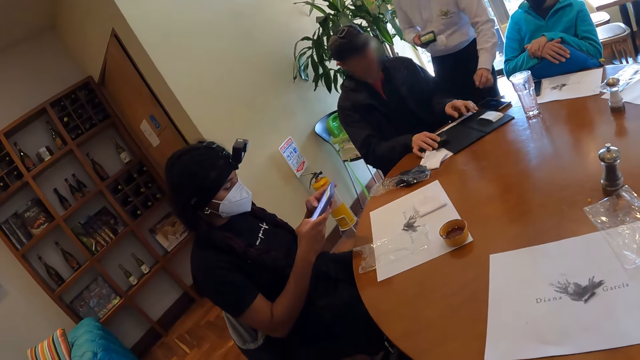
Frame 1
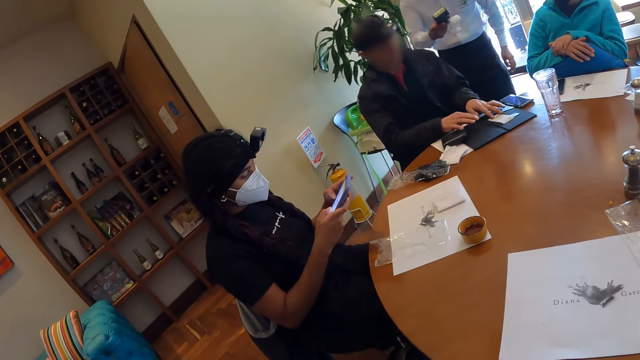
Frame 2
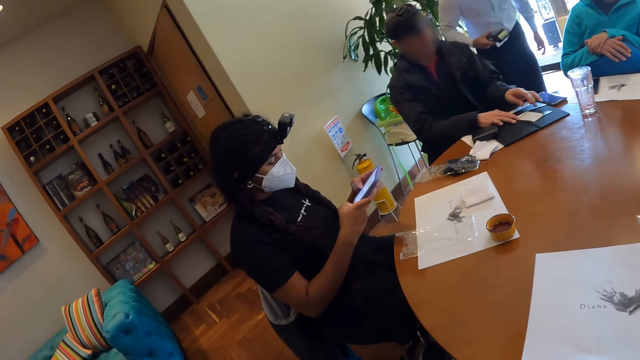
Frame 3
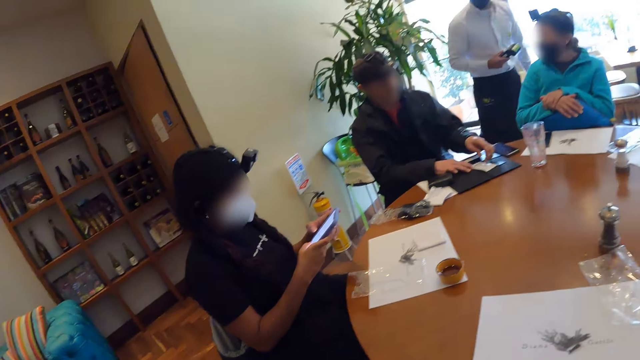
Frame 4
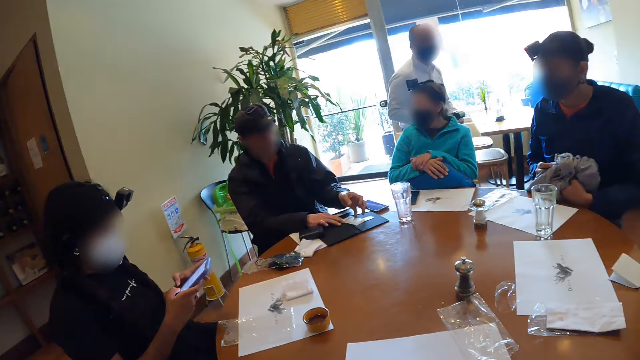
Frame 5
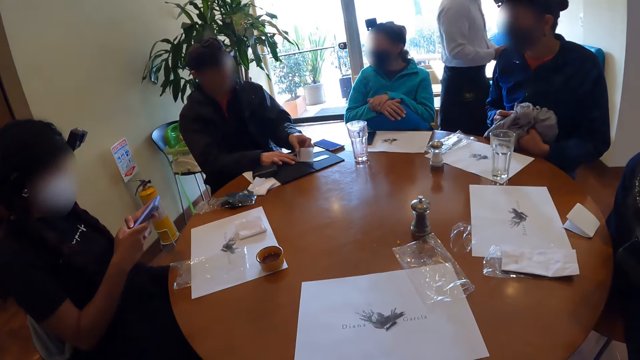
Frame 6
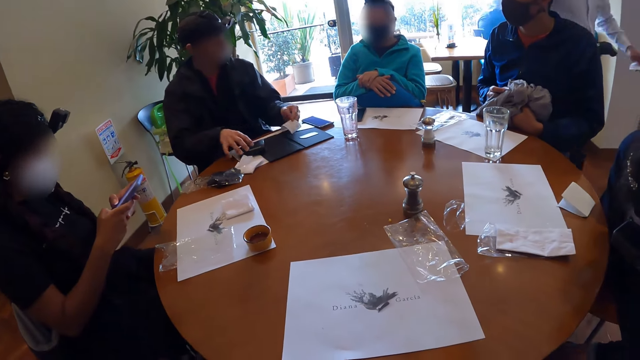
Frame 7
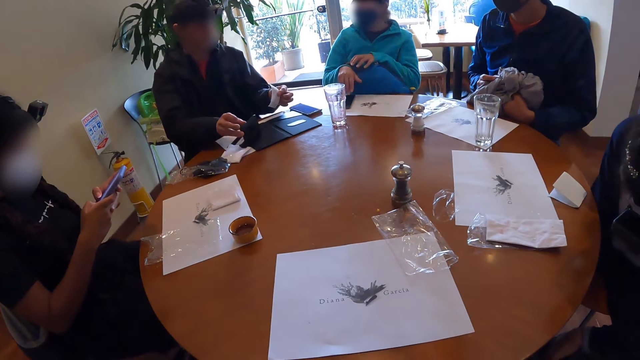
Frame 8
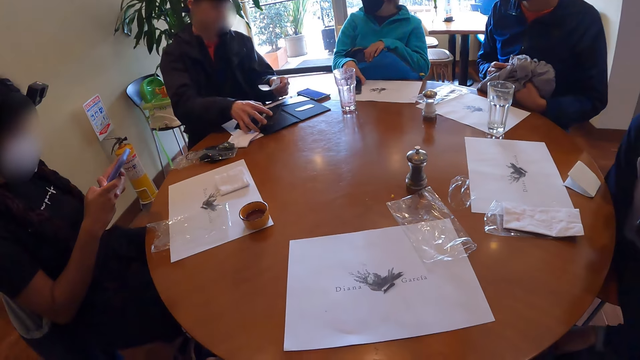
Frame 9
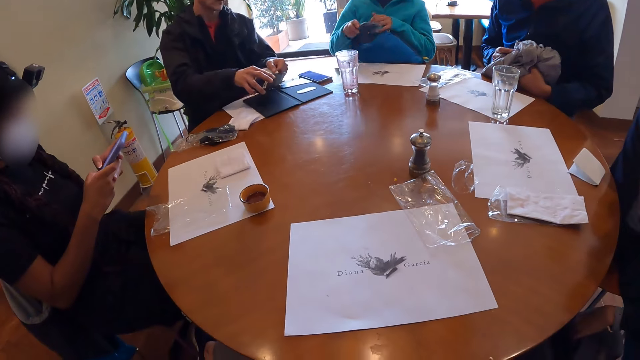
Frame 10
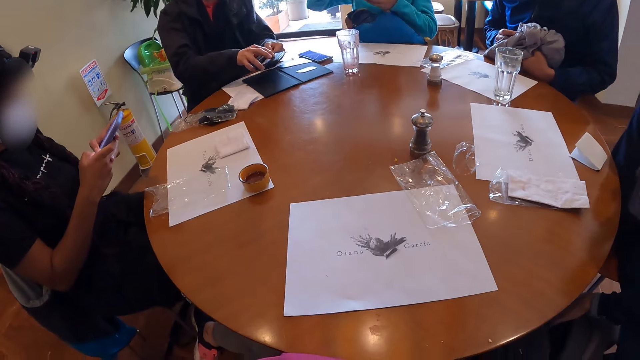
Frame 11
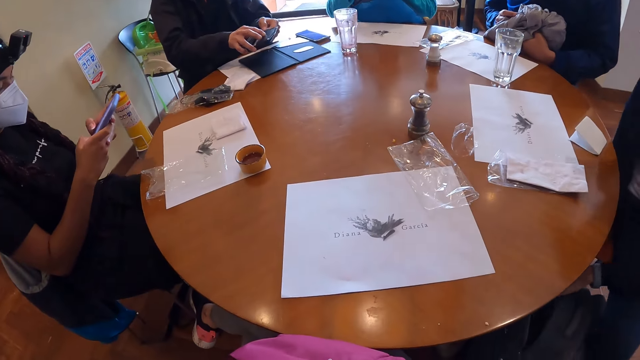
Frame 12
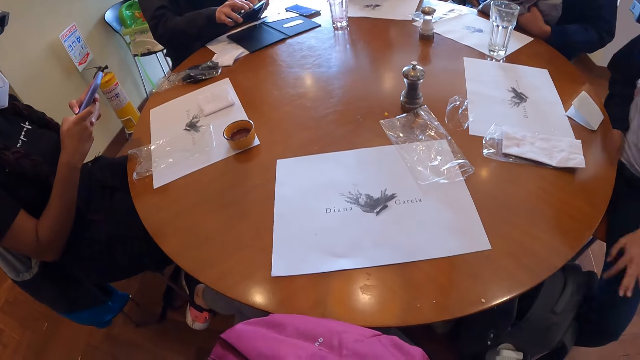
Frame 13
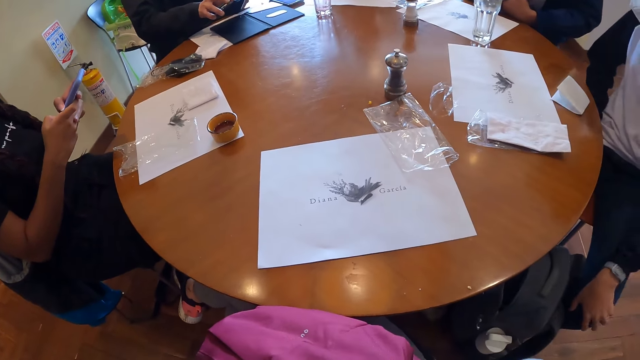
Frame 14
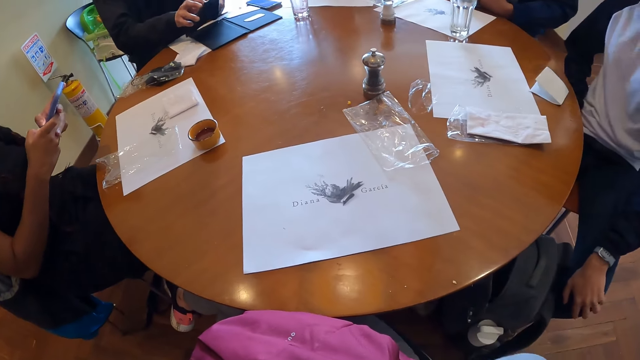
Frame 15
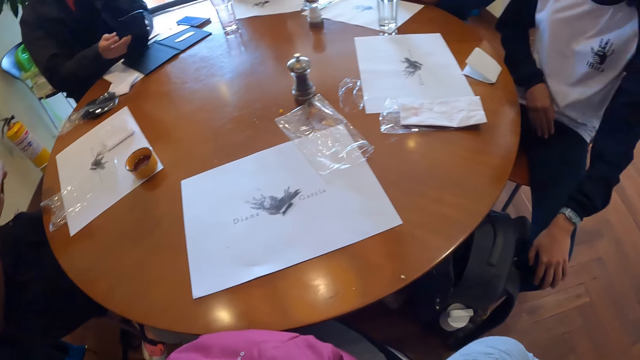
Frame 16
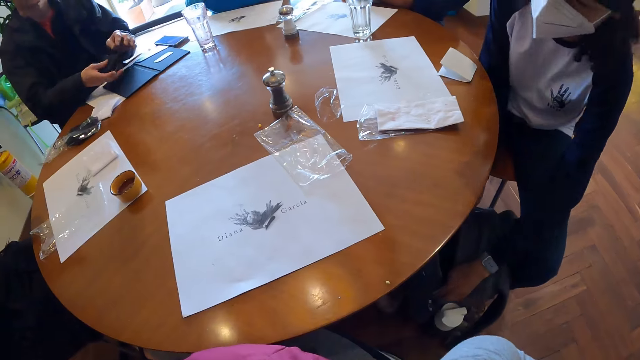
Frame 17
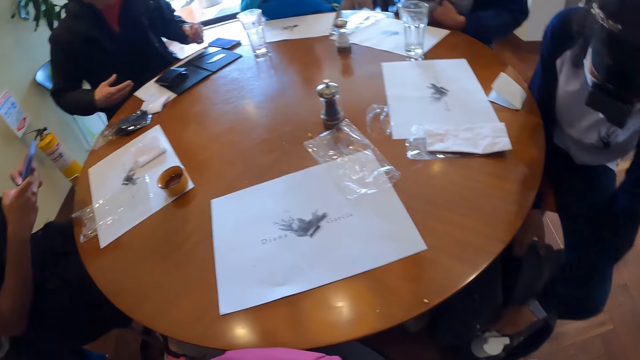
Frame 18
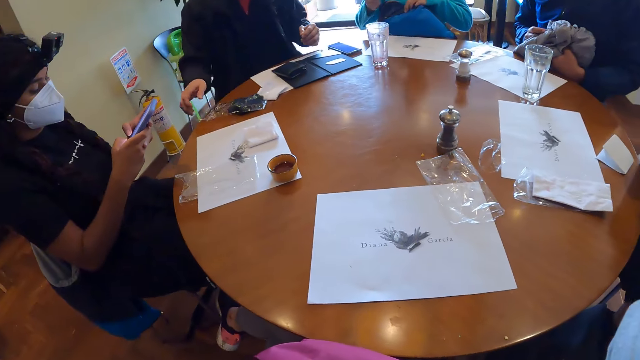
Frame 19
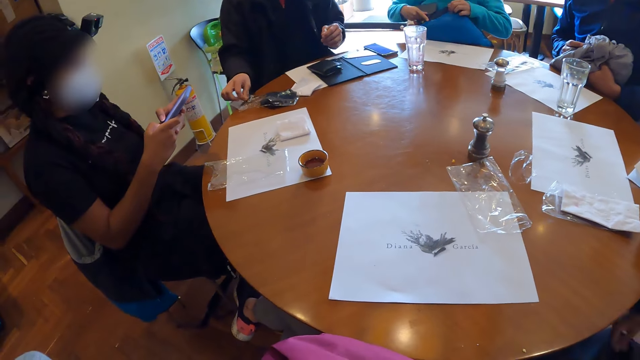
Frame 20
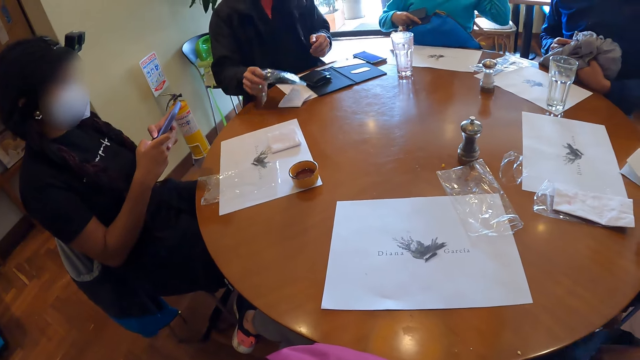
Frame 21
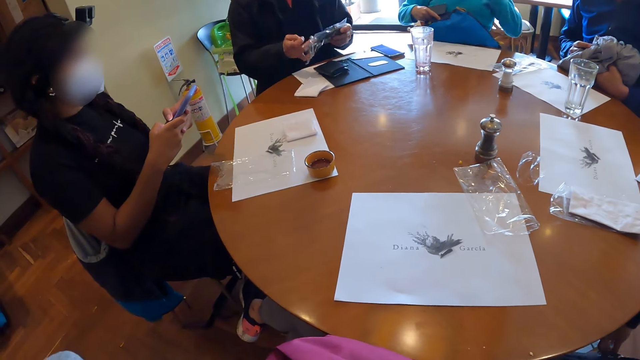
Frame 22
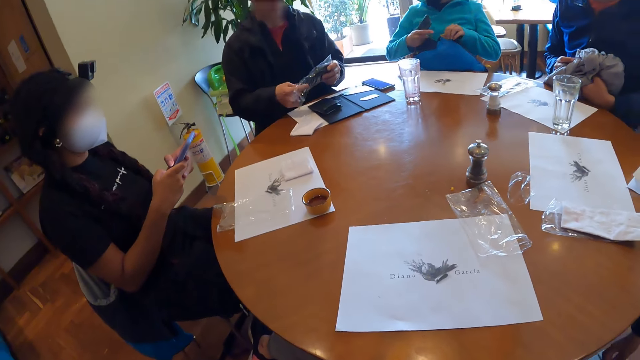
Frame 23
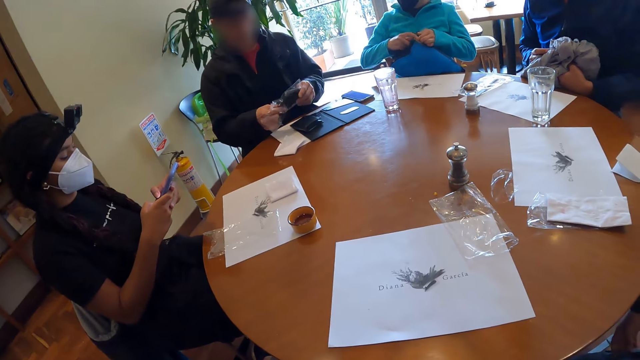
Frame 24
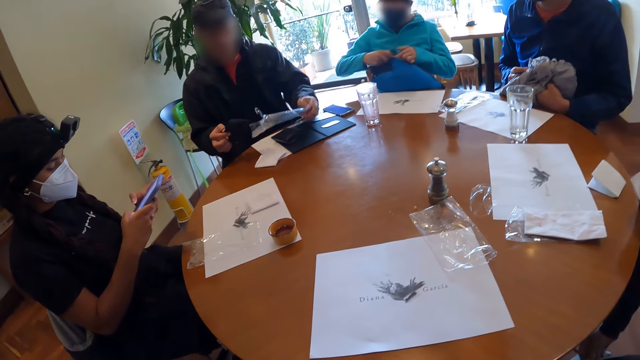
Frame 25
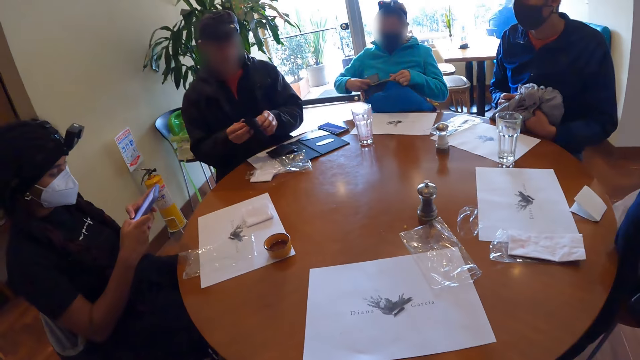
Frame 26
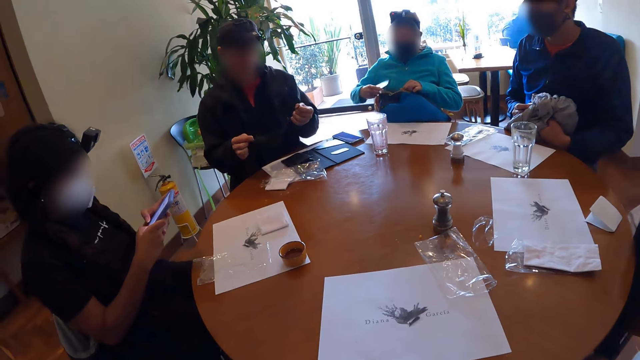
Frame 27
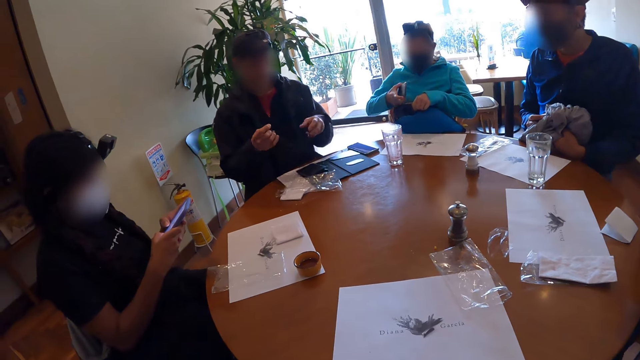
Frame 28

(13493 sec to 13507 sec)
A man moves the receipt on the table with his left hand, pins the receipt on the table with both hands, and picks the receipt from the table with his left hand. A woman searches a bag under the table with her left hand. The man picks the wallet from the table with his right hand. Another woman picks the phone from the table with her right hand. The other woman passes the phone to her left hand. The man places the receipt into the wallet in his right hand with his left hand. The man closes the wallet with both hands. The first woman zips the bag with both hands. The man drops the wallet on the table with his right hand. The other woman touches the bag with both hands. The man picks a packaged facemask from the table with his right hand, passes the packaged facemask to his left hand, and takes the facemask with his right hand from the package in his left hand. The other woman unzips the bag with her right hand. The man holds the facemask with both hands.

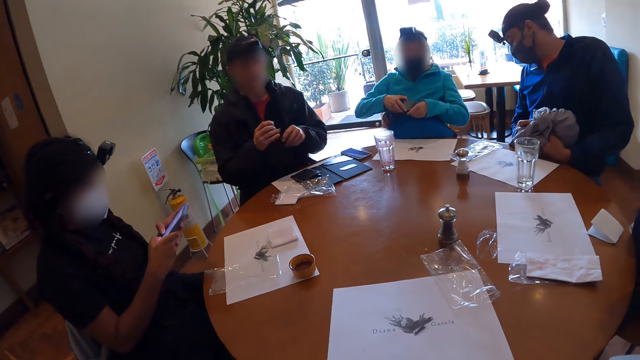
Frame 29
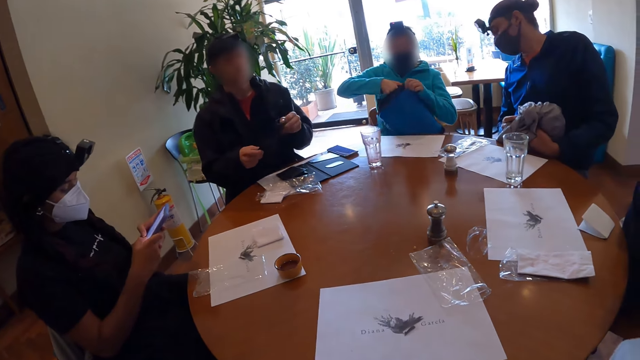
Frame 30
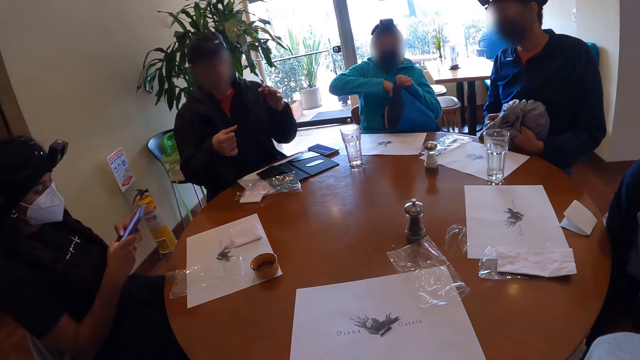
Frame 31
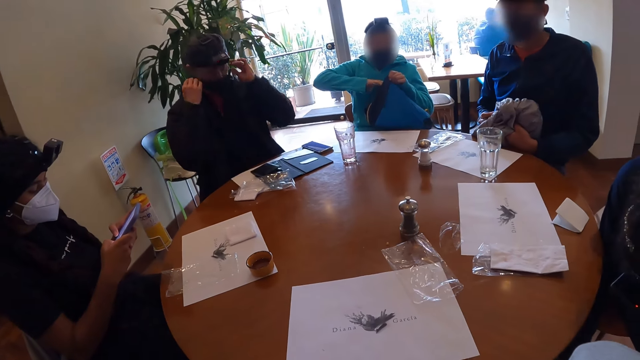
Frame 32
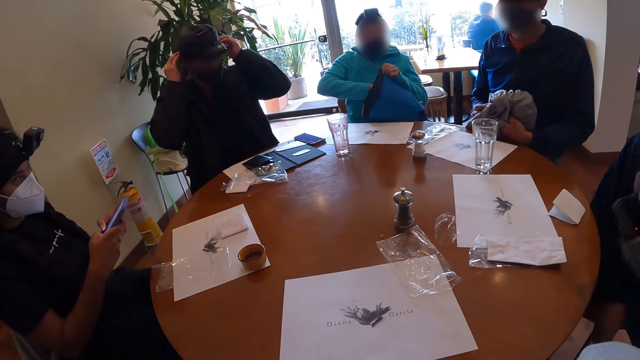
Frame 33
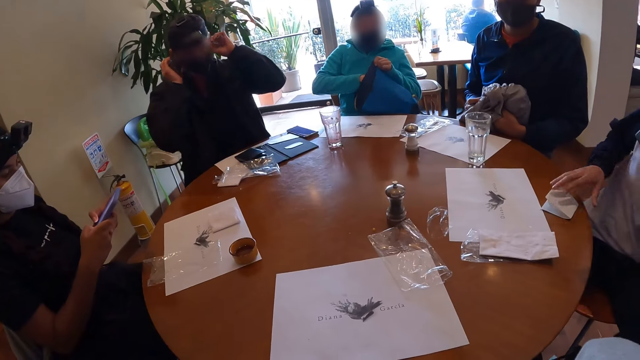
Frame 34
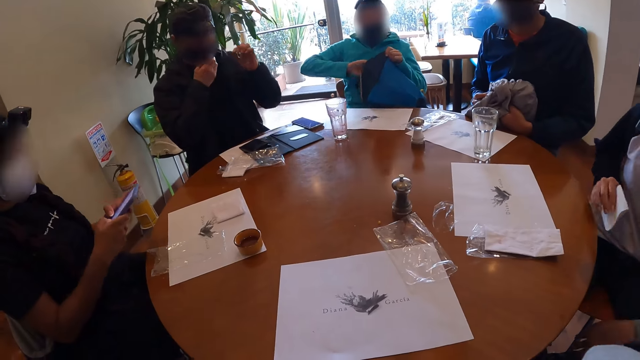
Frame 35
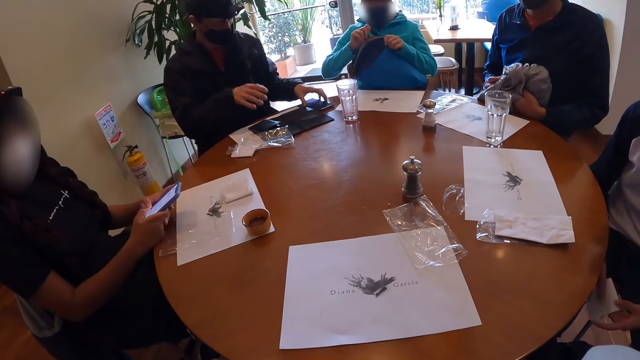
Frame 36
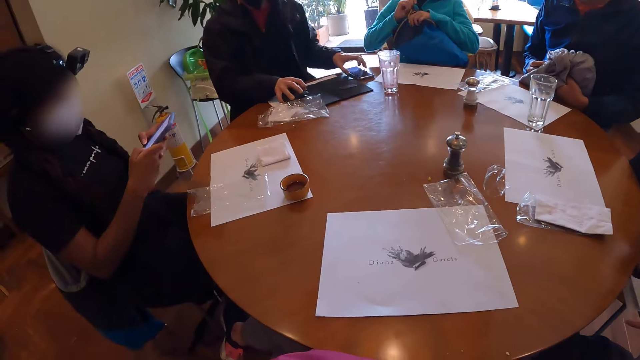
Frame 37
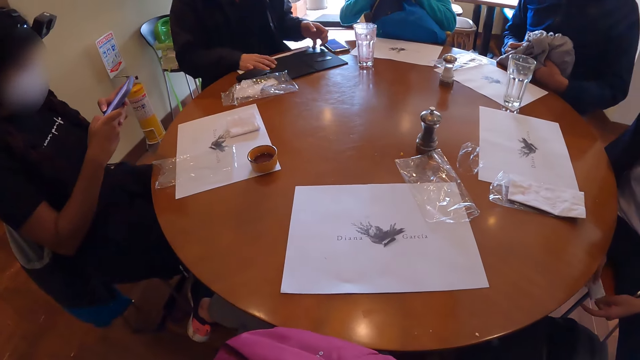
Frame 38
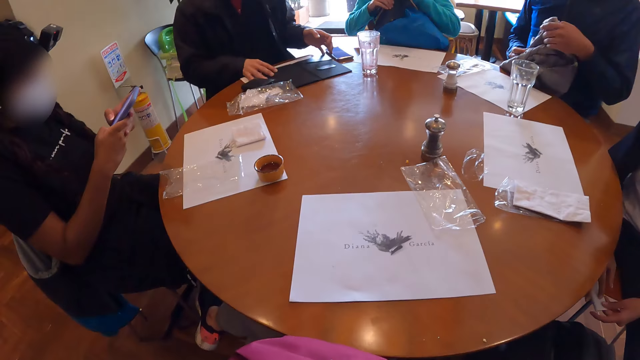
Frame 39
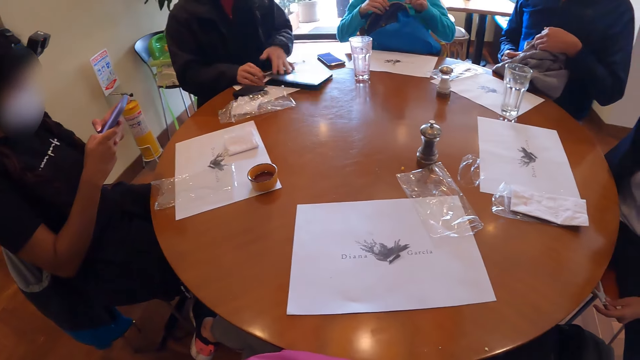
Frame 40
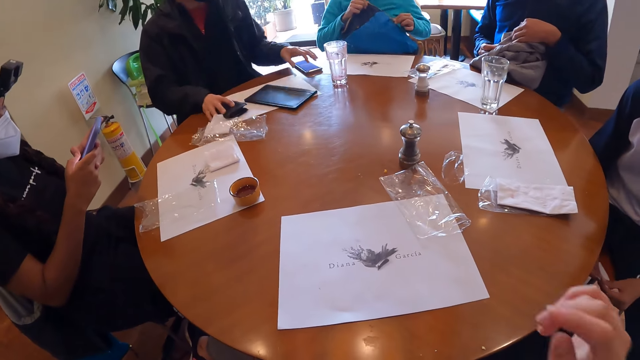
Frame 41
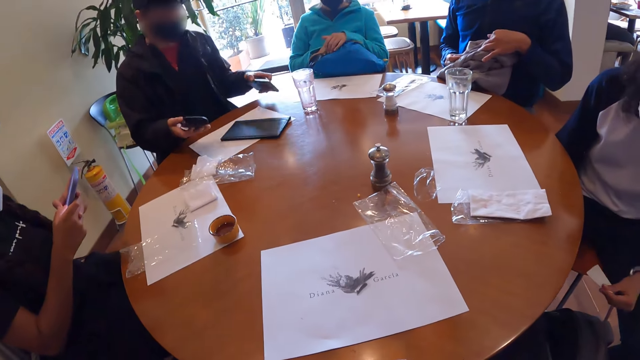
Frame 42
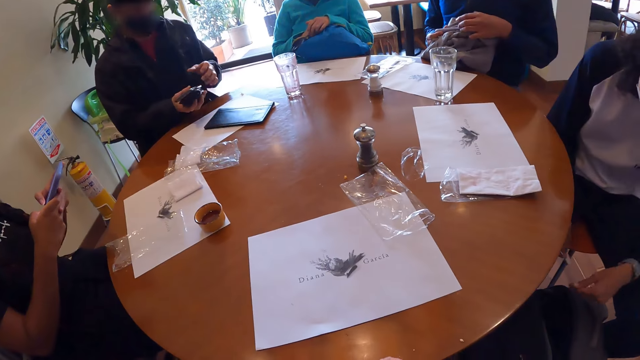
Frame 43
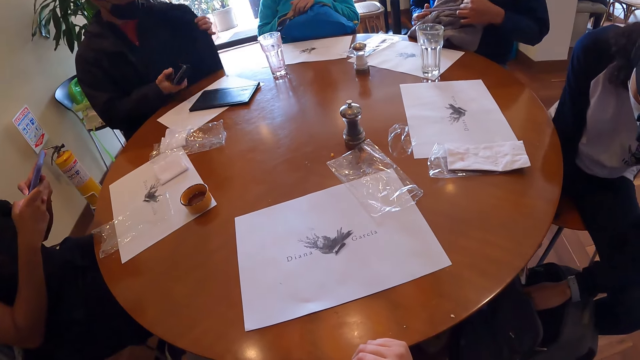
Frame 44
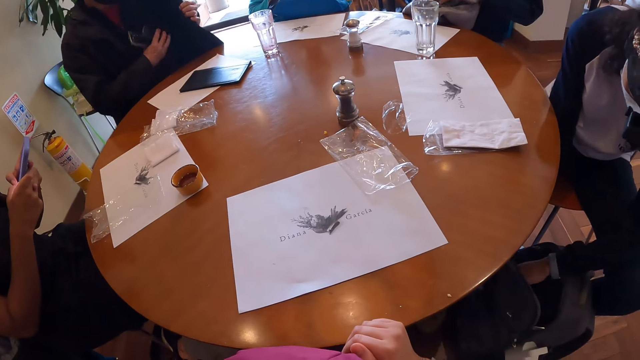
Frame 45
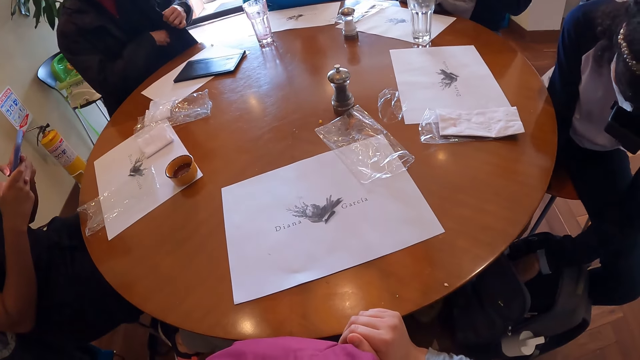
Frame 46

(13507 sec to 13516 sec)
A woman drops the phone in the bag with her right hand. A man wears the facemask with both hands. Another woman picks the menu list from the table with her right hand. A third woman hits the table with both hands. The first man touched the phone on the table with his left hand and moves the wallet from the menu cover on the table with his right hand. The first woman zips the bag with her left hand. The second woman folds the menu list with both hands. Another man touches the pullover with his right hand. The first man closes the menu cover on the table with both hands, picks the wallet from the table with his right hand, picks the phone from the table with his left hand, and passes the phone from his left hand to his right hand. A third man holds the jacket on his body with his left hand. The second woman drops the menu list in the bag with her right hand.
